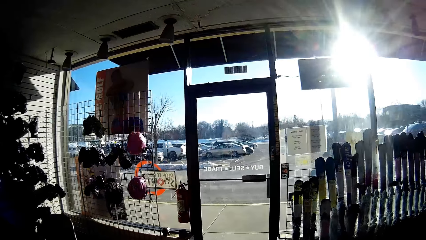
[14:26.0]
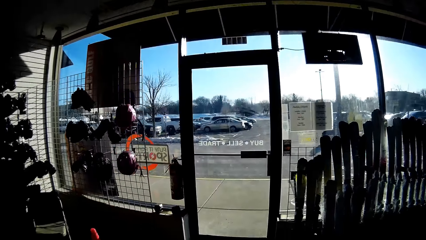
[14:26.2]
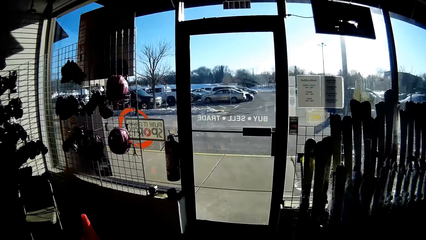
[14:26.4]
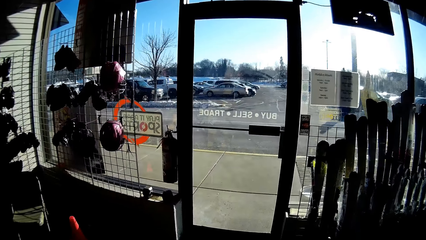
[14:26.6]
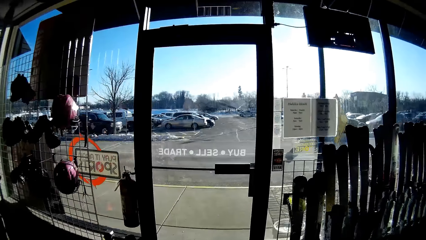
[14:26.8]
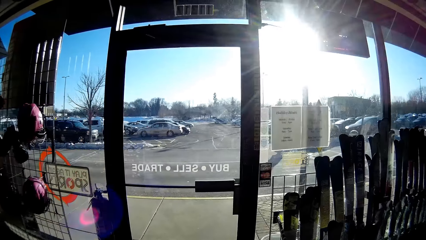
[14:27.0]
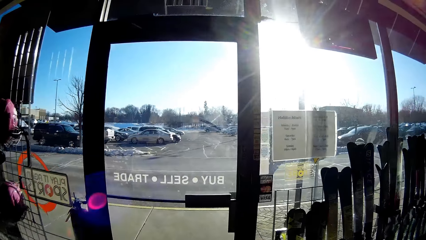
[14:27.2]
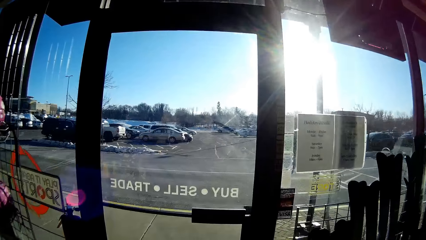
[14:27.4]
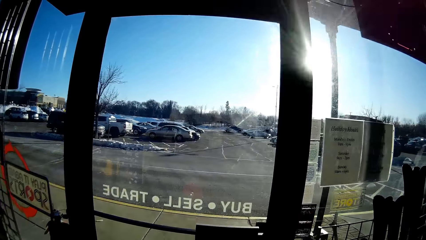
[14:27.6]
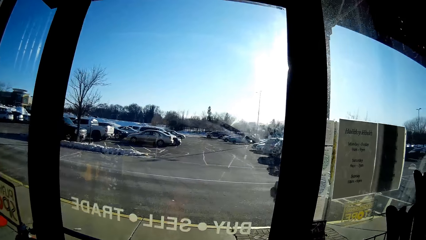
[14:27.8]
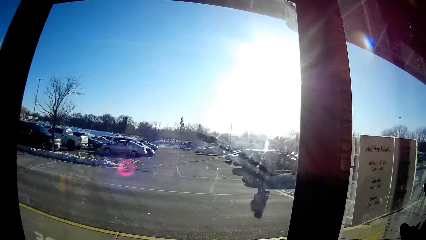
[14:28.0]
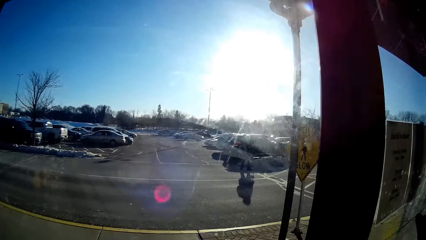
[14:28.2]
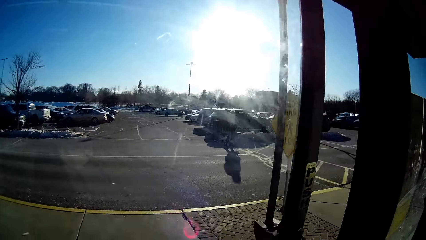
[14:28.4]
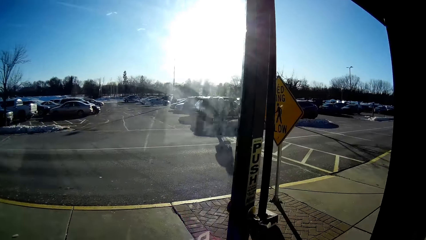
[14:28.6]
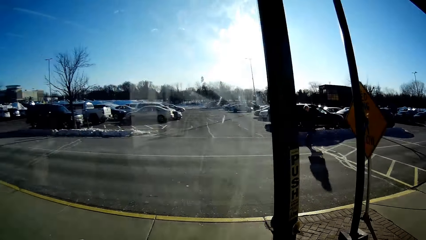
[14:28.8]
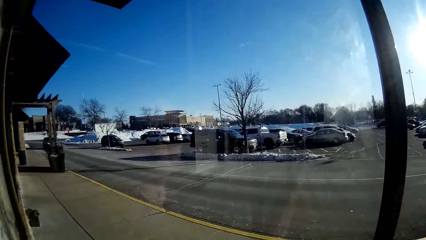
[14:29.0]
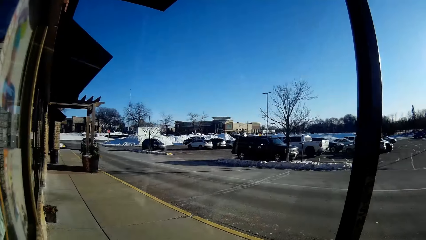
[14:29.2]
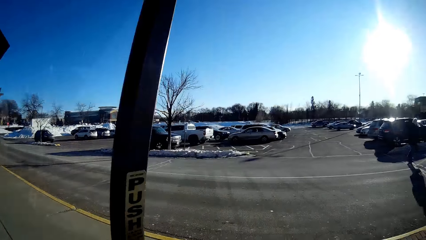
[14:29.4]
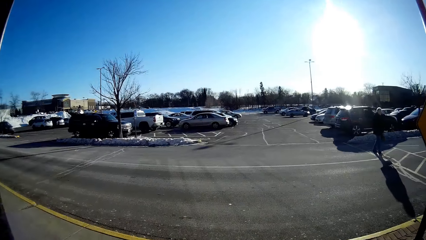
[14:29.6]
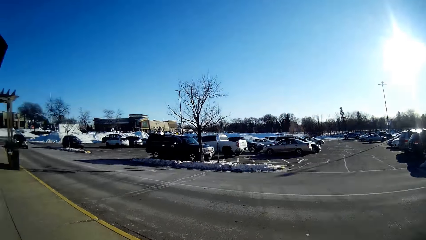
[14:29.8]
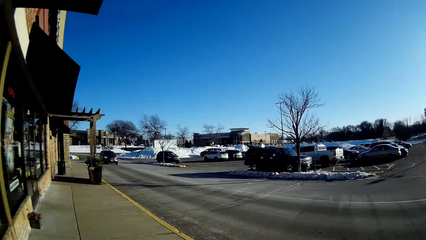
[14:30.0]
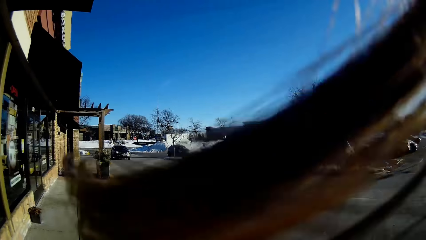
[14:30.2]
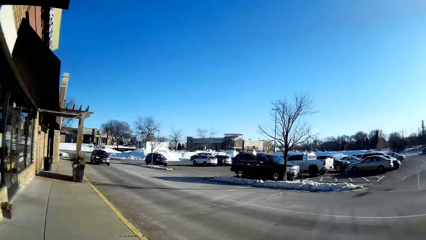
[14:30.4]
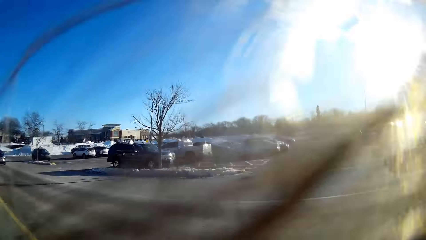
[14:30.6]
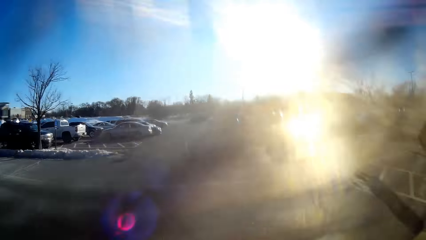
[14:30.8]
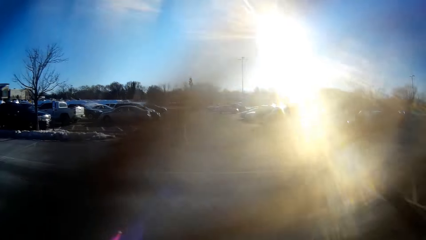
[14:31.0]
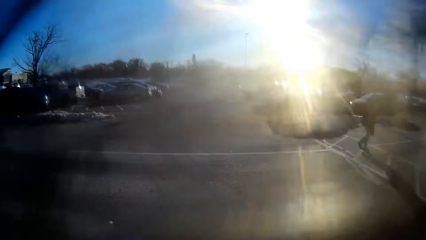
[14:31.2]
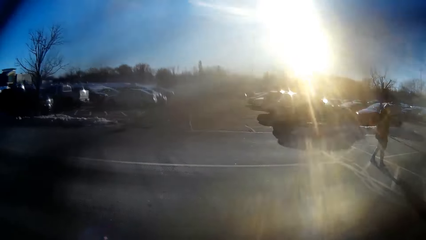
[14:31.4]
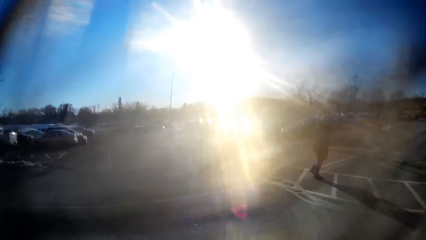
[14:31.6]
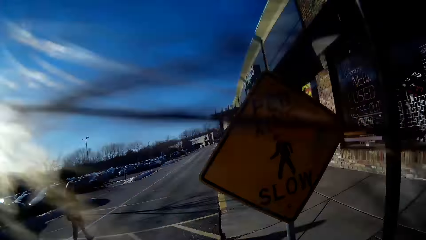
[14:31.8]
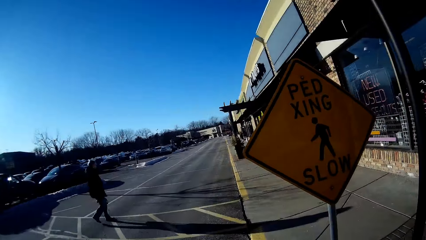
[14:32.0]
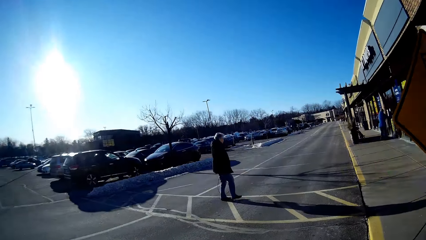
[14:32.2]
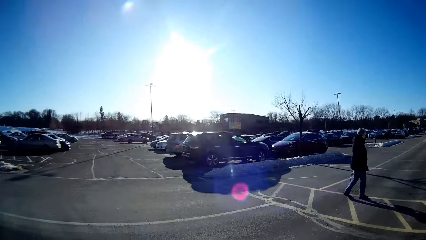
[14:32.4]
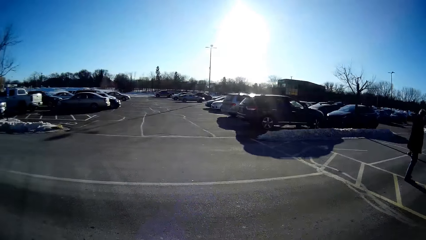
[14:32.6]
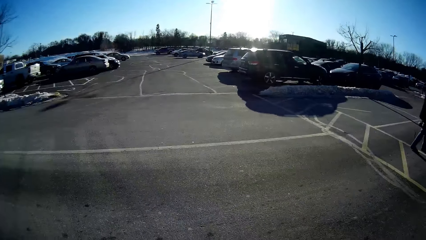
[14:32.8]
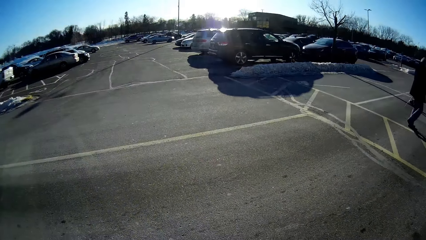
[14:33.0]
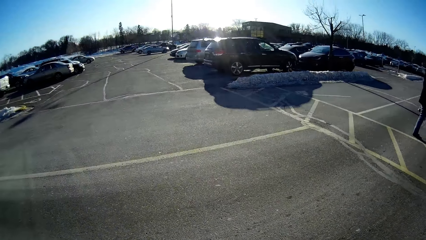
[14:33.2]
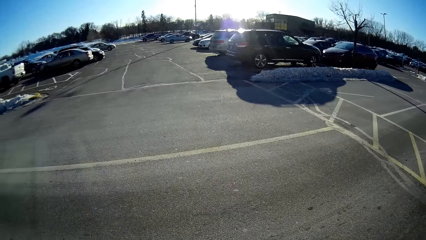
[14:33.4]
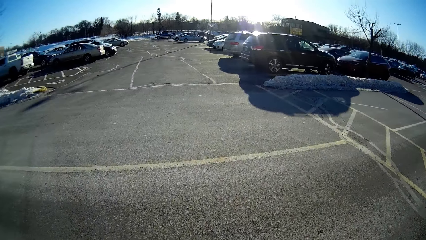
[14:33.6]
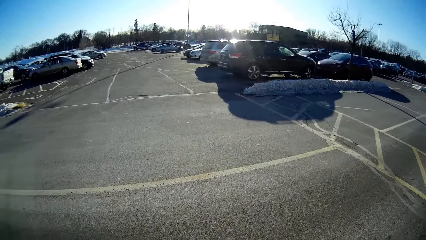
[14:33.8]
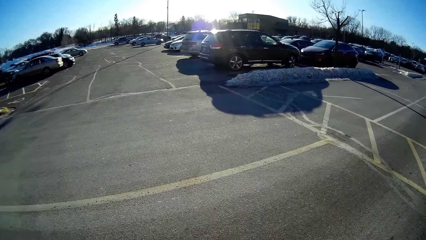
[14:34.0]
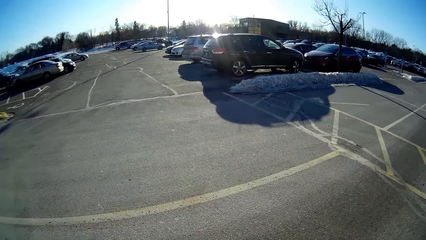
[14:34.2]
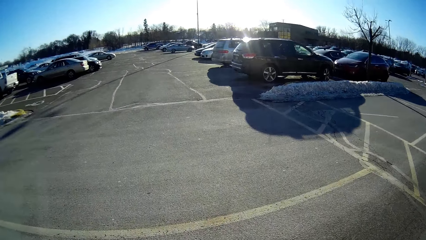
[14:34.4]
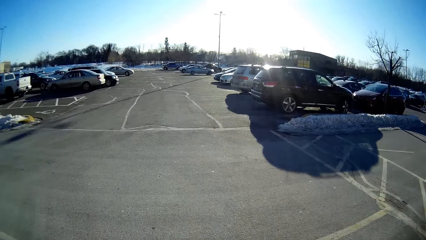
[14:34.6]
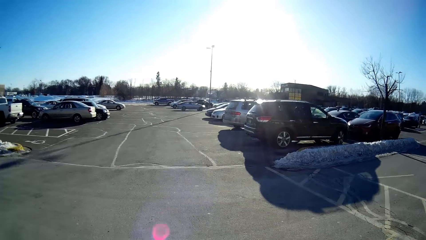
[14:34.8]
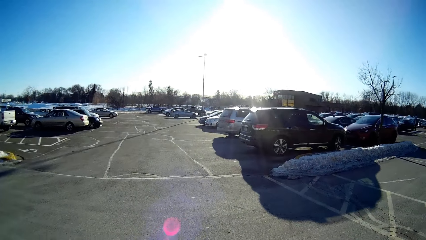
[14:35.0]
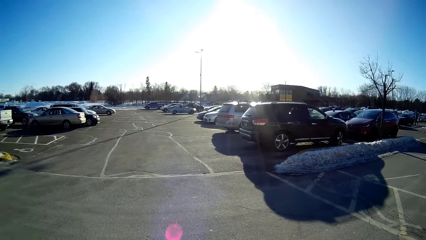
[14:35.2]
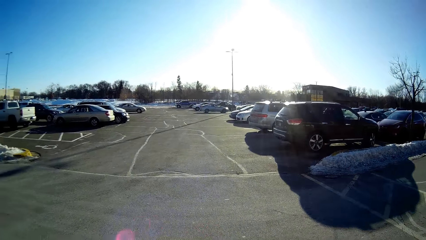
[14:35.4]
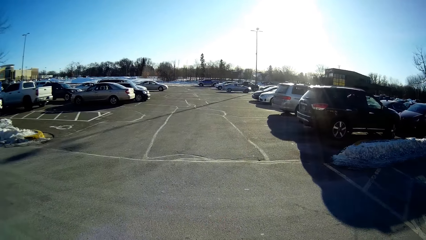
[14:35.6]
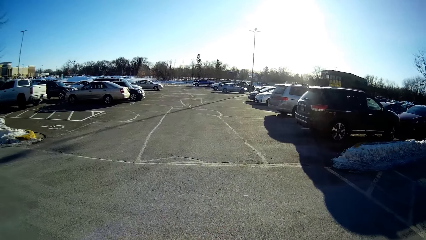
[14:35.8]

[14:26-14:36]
The camera wearer pulls a door. They open the door. They walk around the road.

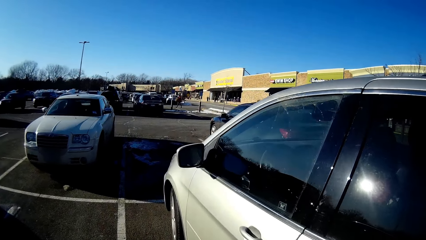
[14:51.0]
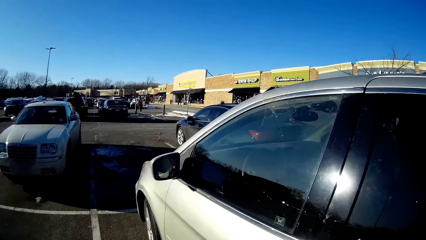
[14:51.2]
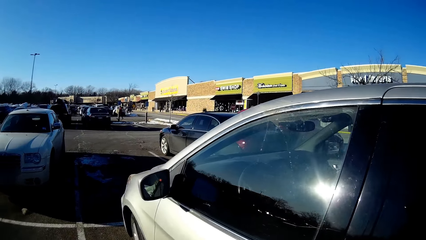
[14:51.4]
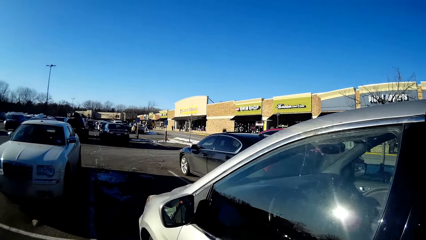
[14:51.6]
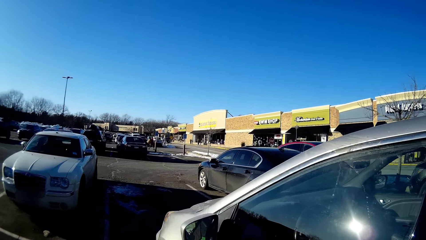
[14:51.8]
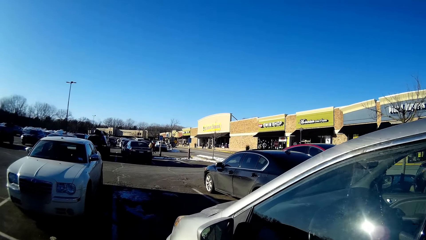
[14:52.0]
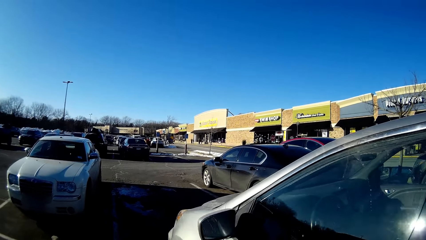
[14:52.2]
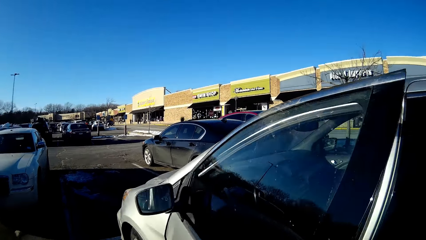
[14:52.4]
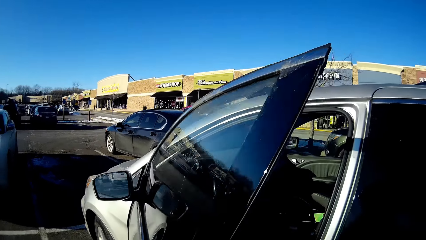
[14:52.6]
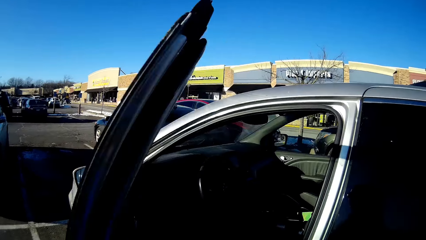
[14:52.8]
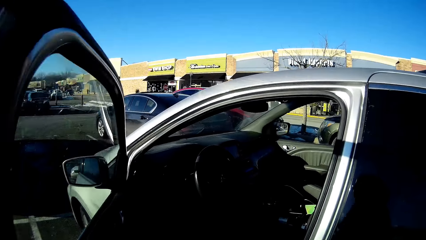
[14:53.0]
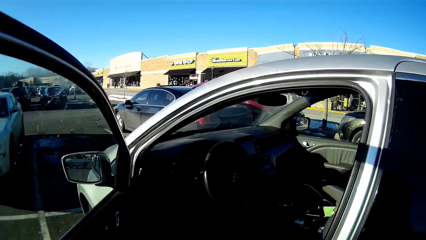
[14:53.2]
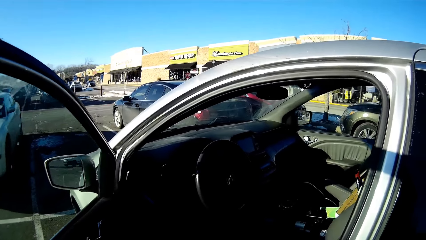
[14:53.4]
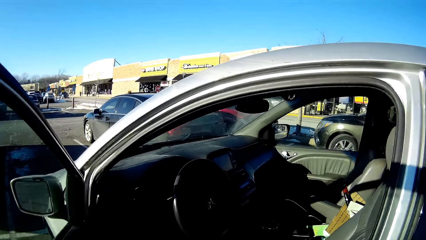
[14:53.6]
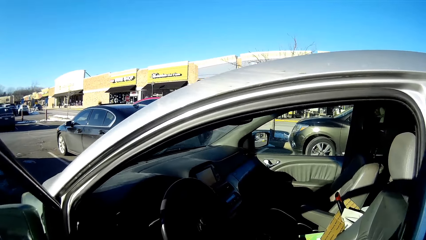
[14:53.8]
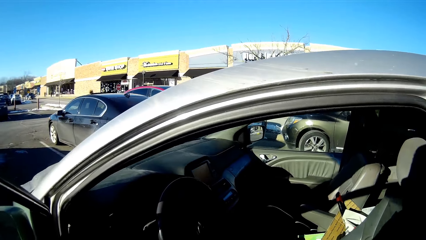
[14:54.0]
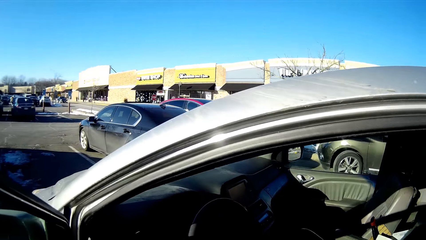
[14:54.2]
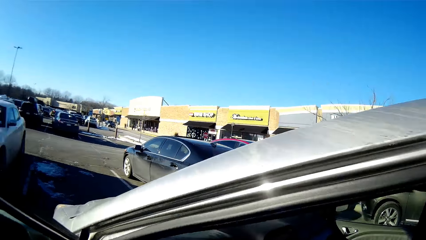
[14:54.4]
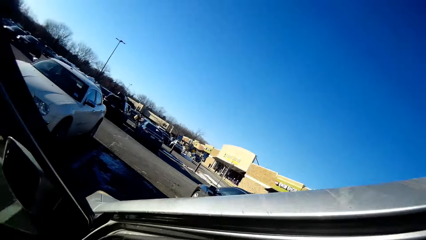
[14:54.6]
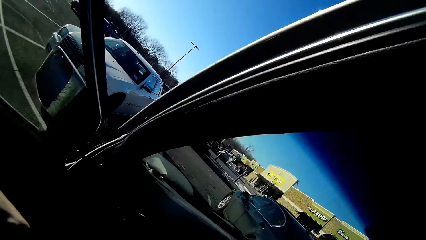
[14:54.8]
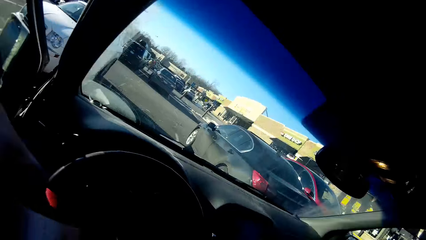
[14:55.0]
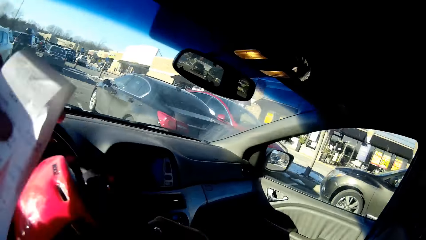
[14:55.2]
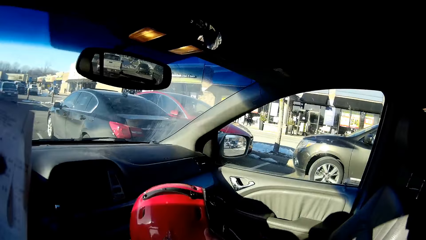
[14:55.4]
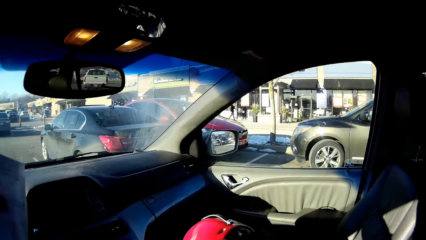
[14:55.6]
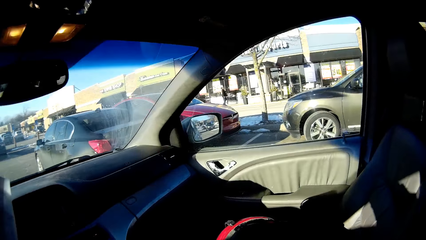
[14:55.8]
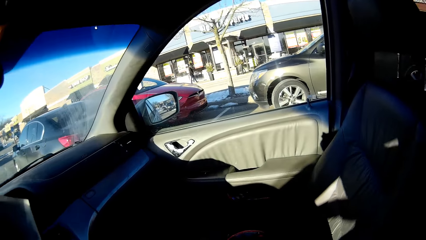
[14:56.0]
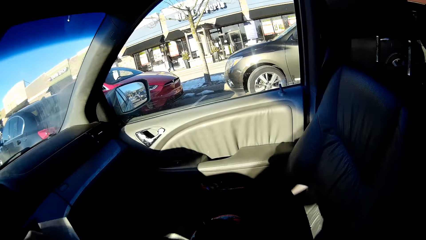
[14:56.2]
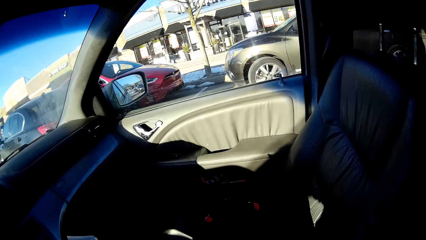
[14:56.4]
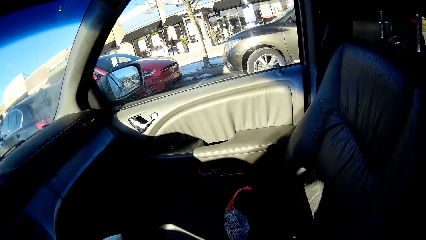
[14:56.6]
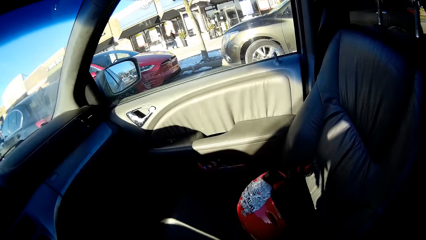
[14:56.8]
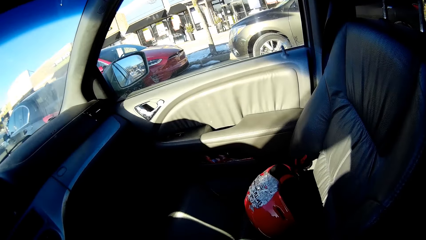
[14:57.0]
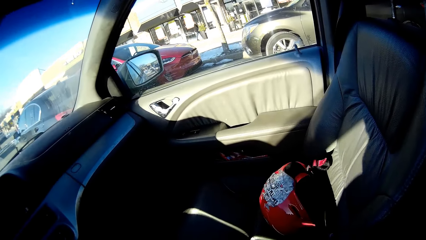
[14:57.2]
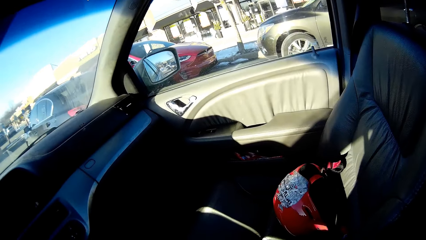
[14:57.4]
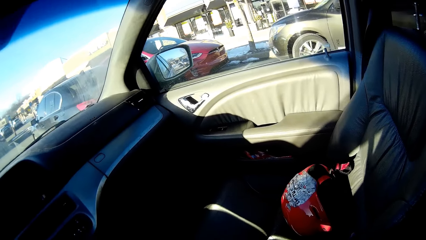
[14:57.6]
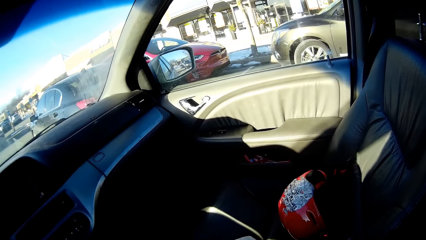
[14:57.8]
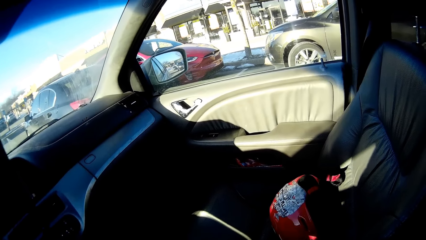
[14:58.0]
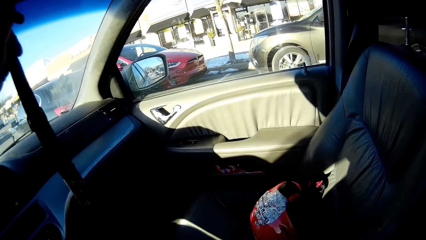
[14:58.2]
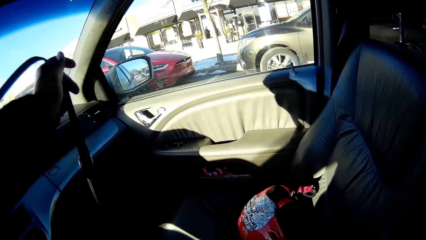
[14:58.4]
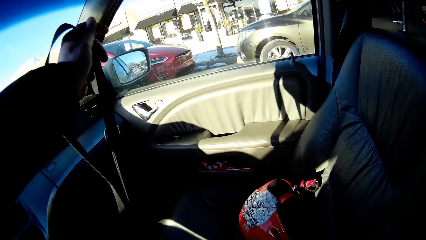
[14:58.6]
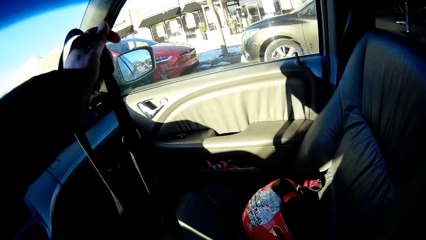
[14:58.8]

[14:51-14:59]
The camera wearer opens a car door. They enter the car. They place the bicycle helmet on a car seat.
